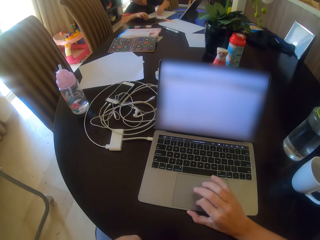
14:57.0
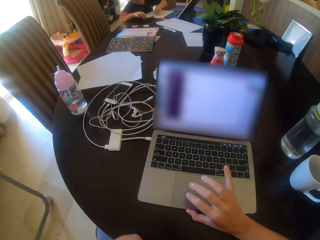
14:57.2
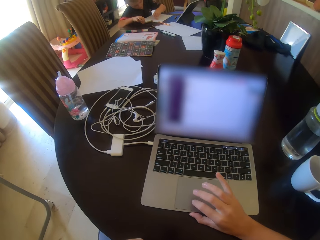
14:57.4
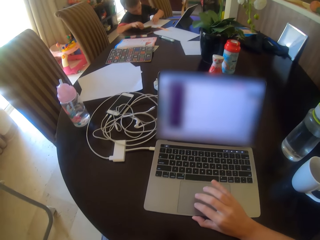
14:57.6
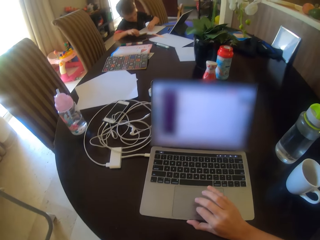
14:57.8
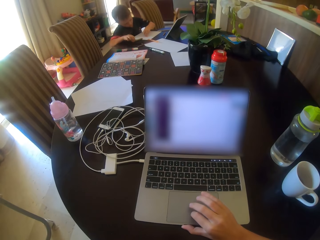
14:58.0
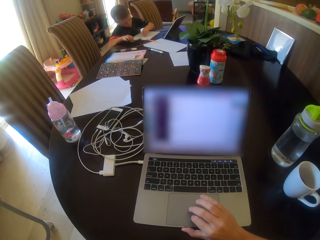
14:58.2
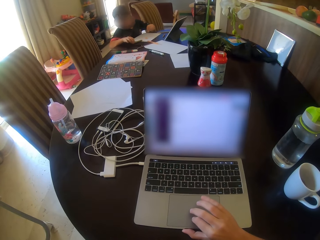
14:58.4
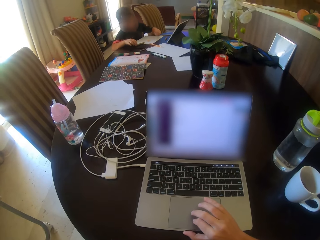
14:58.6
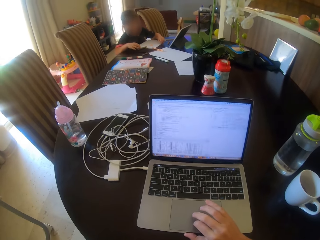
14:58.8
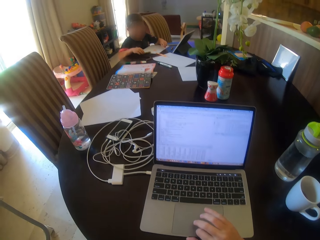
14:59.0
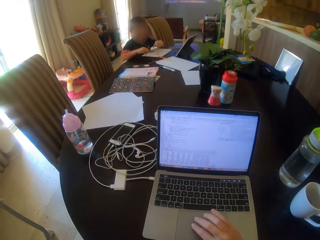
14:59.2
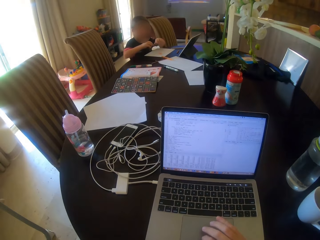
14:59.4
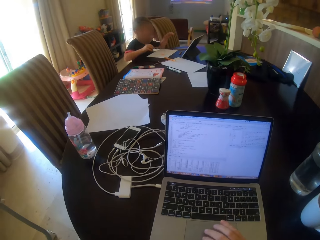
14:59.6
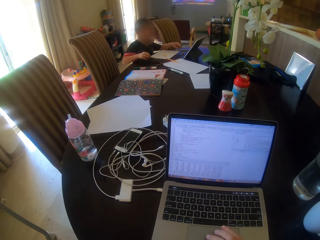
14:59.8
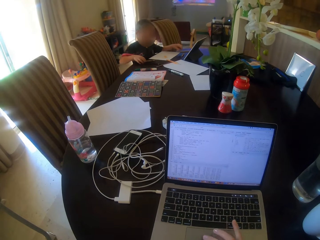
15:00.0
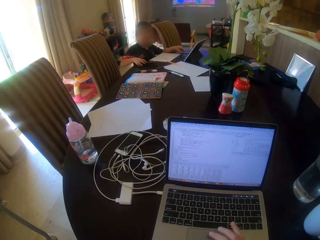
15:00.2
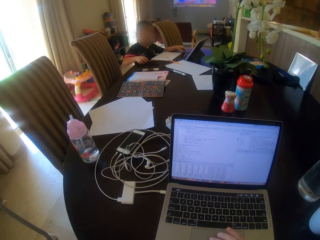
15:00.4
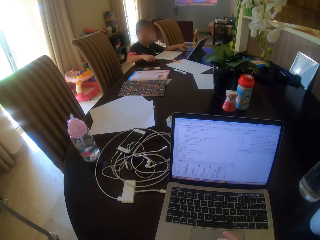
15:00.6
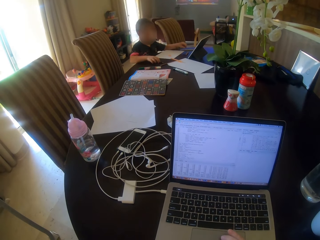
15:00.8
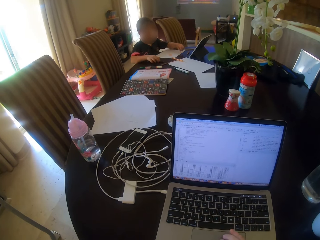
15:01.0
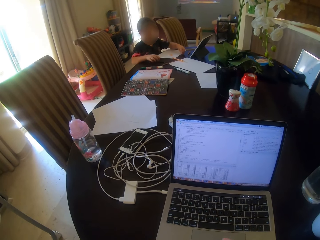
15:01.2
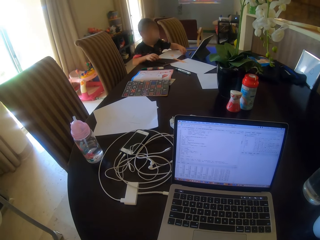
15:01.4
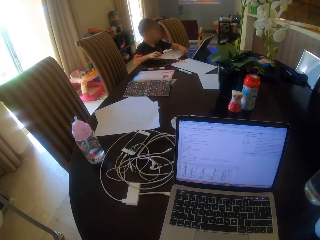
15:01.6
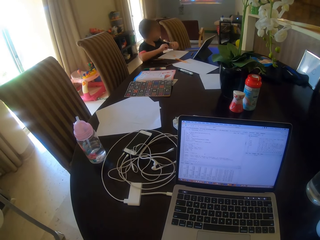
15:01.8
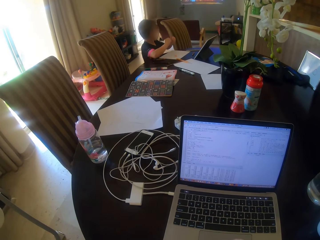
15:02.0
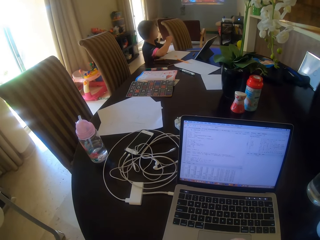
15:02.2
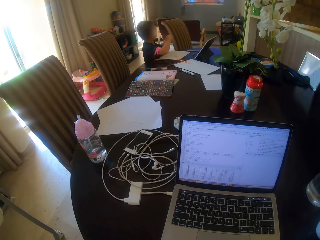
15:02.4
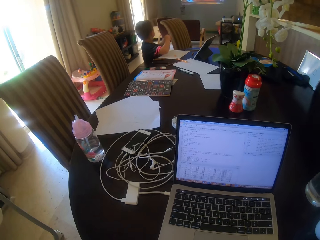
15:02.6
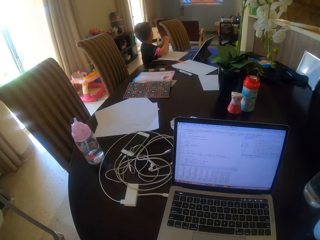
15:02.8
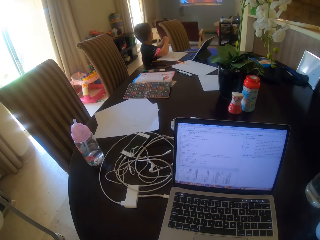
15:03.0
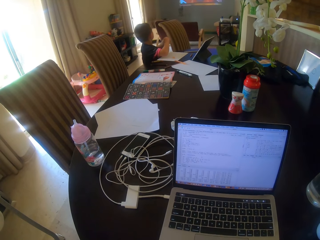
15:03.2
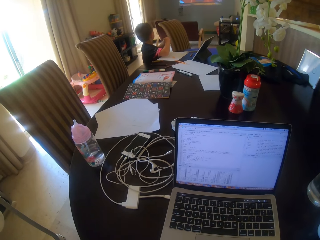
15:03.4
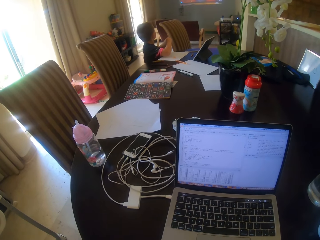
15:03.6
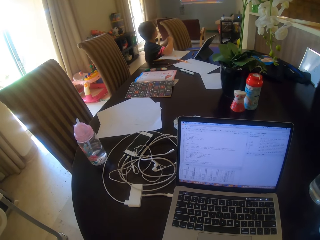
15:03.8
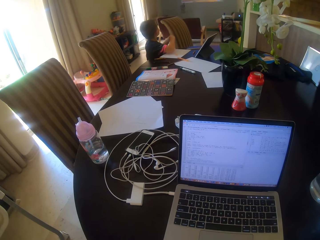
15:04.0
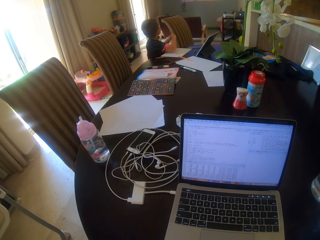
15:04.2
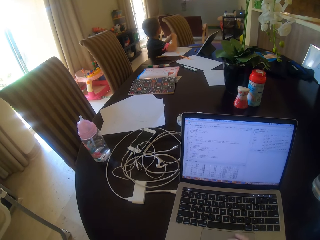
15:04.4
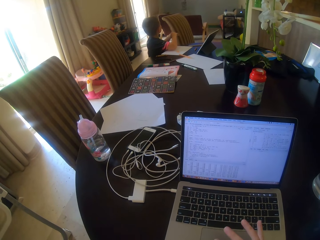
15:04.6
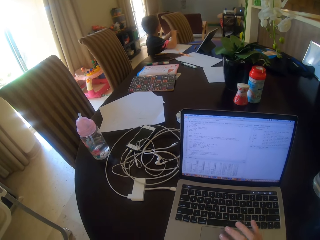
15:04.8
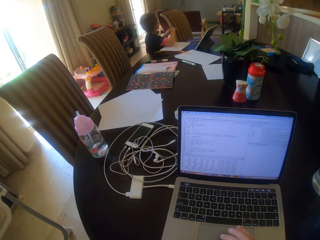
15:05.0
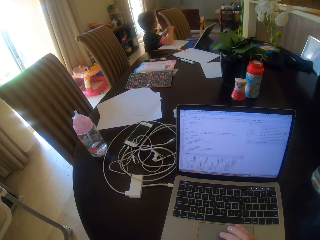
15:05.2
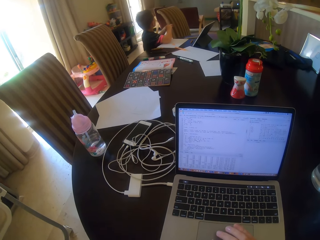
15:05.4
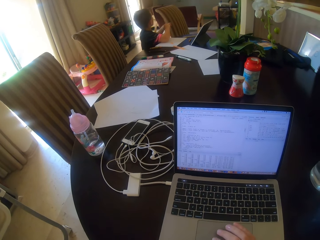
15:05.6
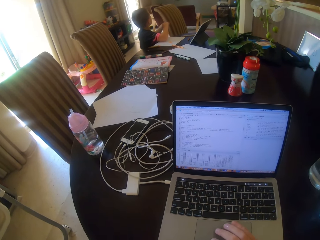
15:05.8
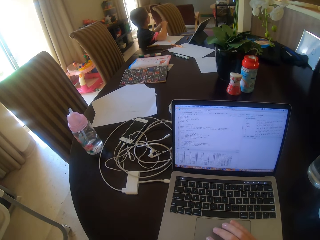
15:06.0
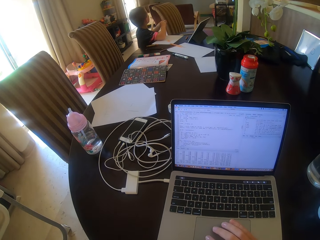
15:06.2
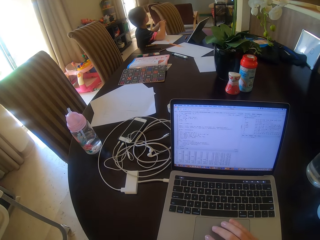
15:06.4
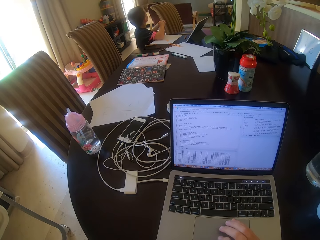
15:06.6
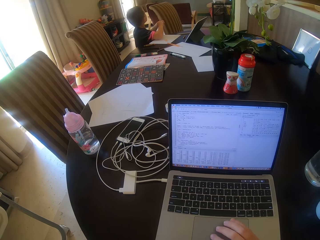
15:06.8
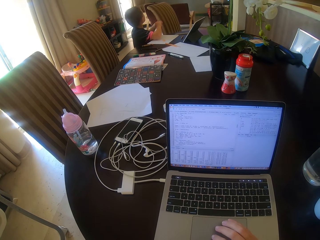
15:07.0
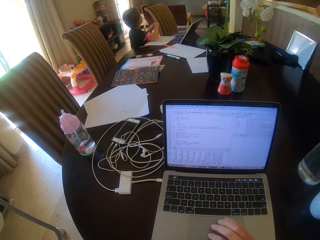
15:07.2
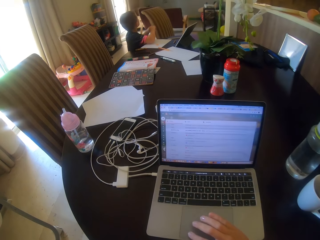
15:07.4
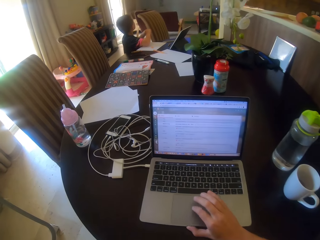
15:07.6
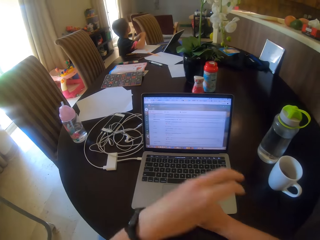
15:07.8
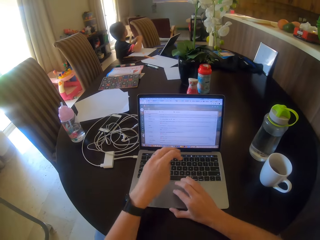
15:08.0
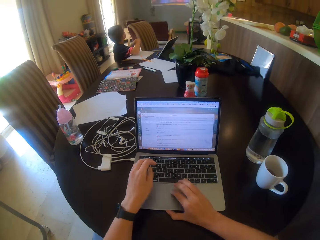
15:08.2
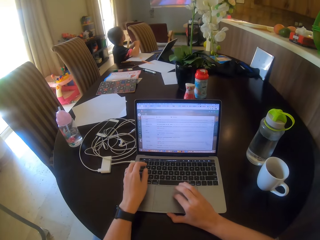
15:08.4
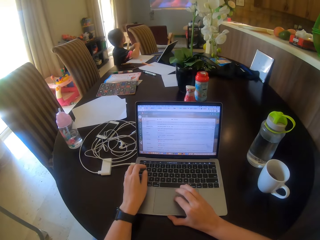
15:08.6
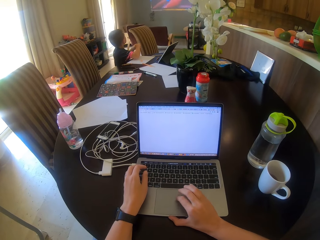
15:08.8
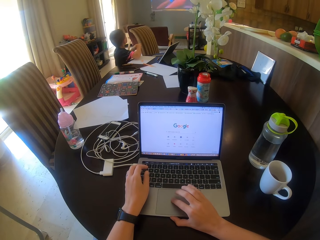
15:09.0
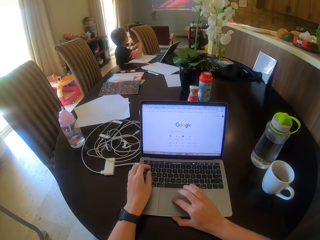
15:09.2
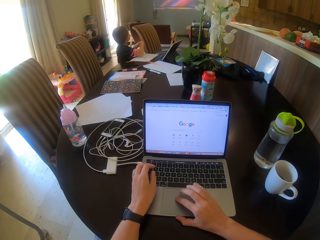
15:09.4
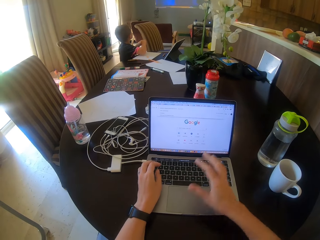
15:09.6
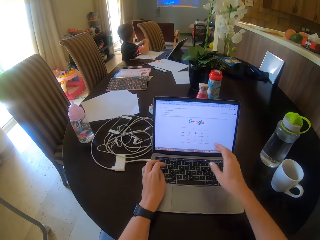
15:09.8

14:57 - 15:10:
The camera wearer taps the laptop. A child lifts his hand and watches the TV. The camera wearer taps the laptop again.

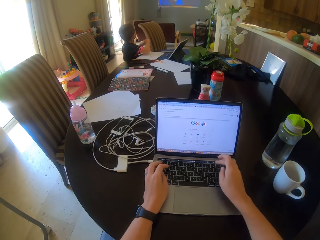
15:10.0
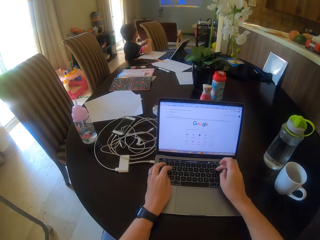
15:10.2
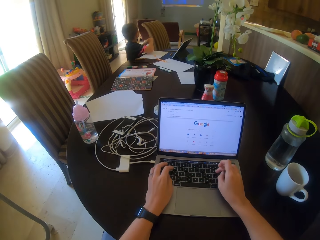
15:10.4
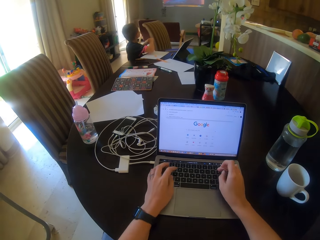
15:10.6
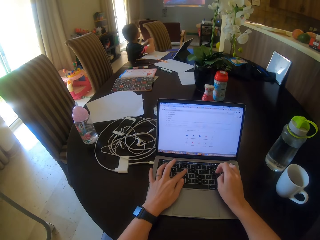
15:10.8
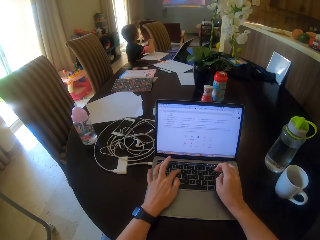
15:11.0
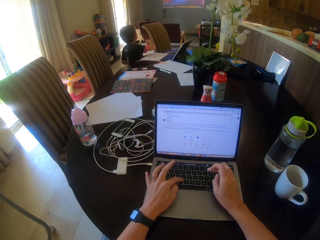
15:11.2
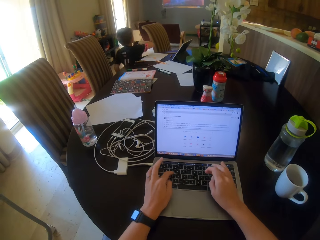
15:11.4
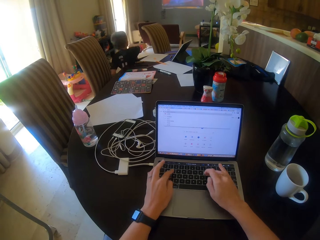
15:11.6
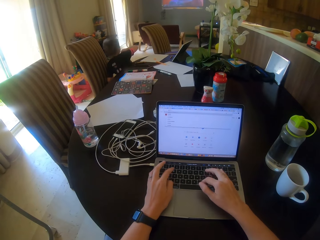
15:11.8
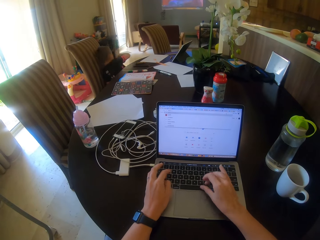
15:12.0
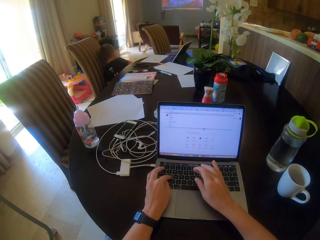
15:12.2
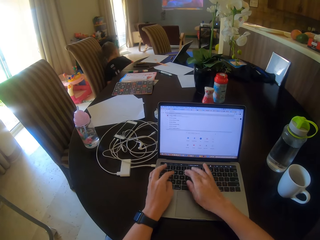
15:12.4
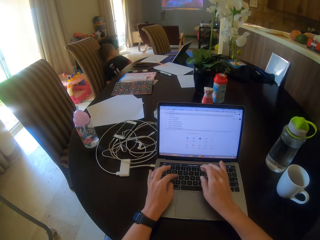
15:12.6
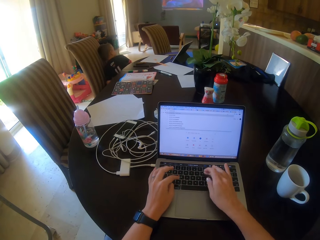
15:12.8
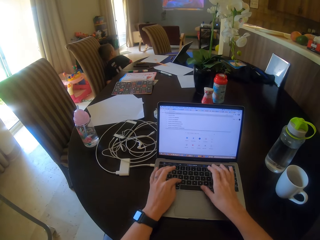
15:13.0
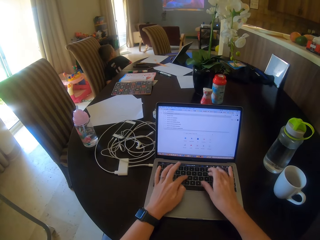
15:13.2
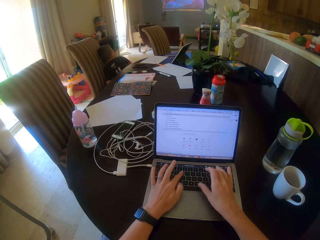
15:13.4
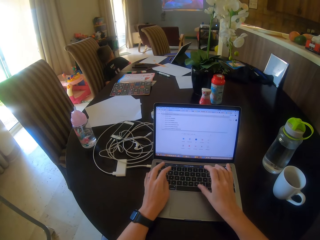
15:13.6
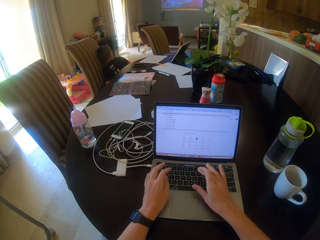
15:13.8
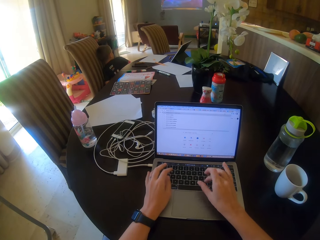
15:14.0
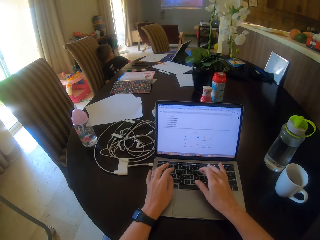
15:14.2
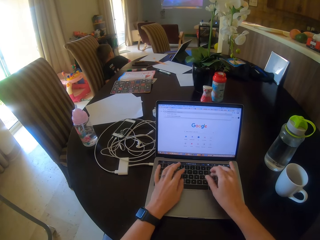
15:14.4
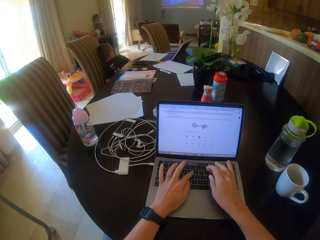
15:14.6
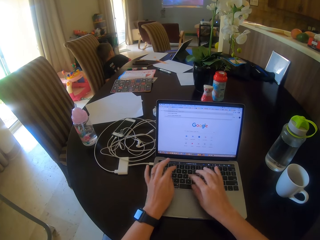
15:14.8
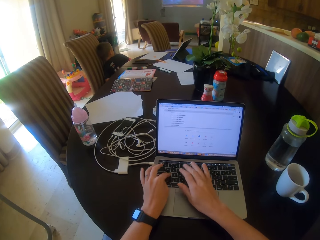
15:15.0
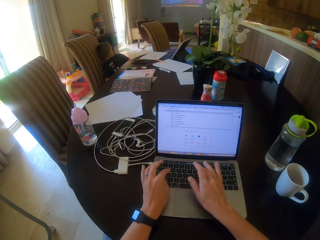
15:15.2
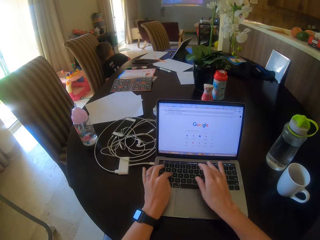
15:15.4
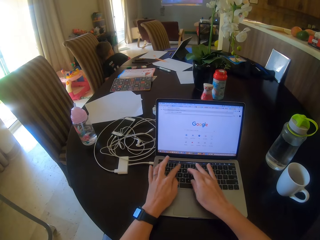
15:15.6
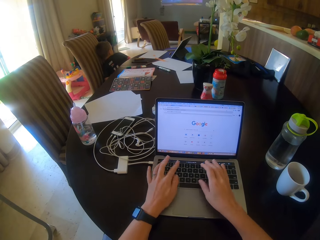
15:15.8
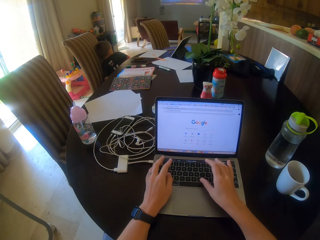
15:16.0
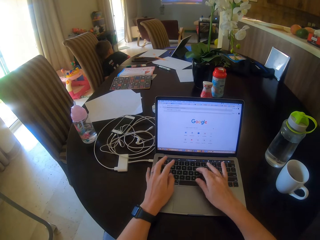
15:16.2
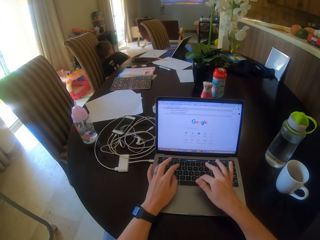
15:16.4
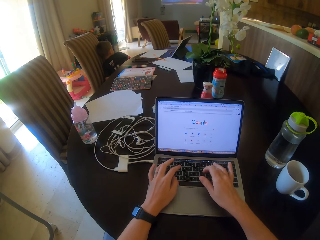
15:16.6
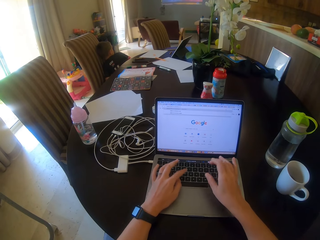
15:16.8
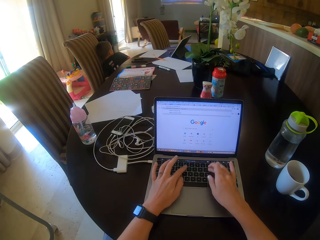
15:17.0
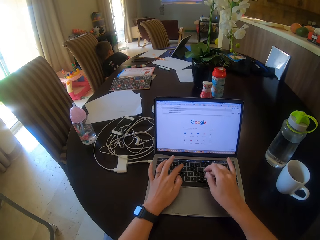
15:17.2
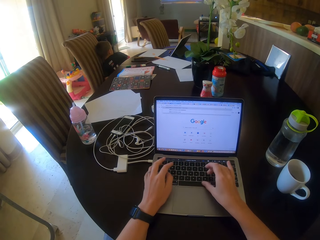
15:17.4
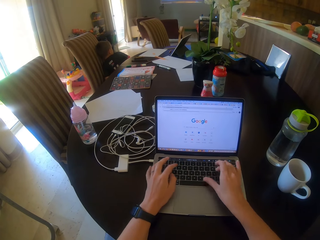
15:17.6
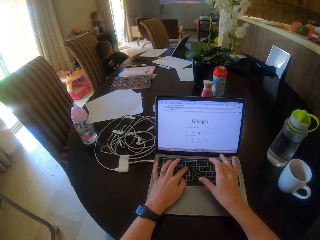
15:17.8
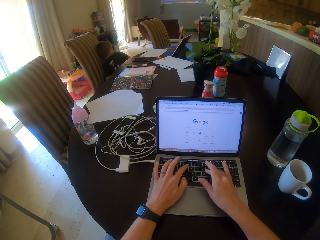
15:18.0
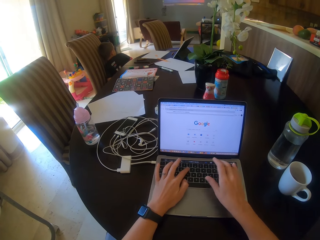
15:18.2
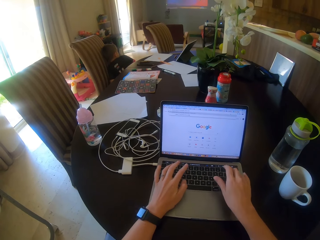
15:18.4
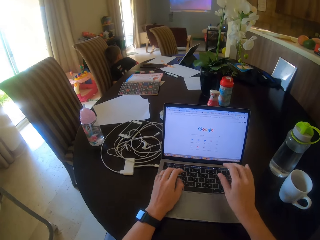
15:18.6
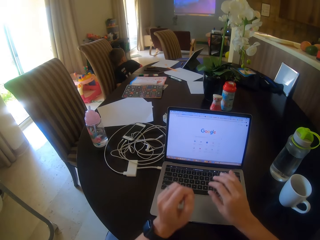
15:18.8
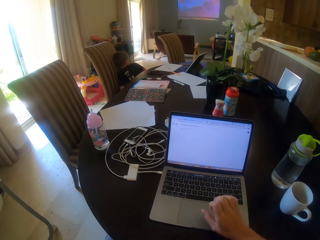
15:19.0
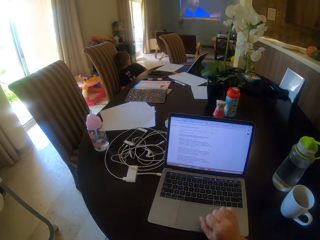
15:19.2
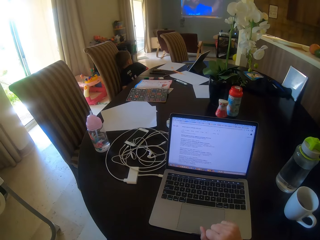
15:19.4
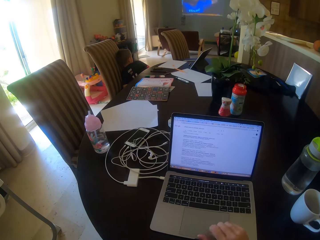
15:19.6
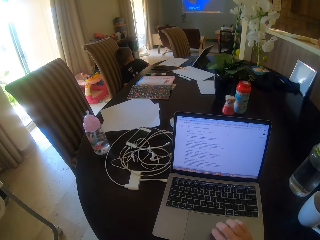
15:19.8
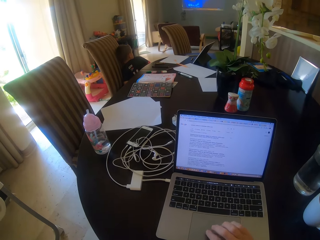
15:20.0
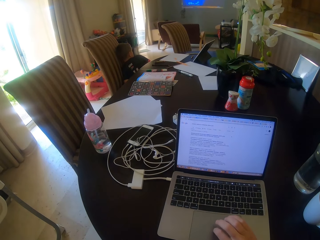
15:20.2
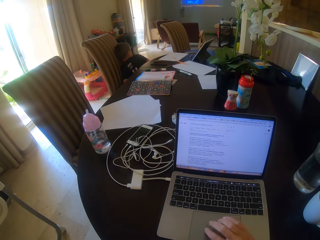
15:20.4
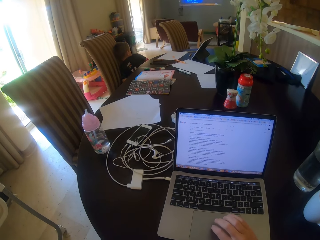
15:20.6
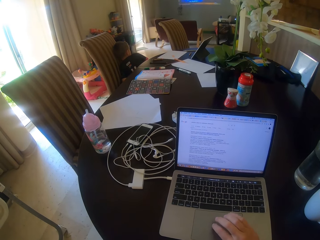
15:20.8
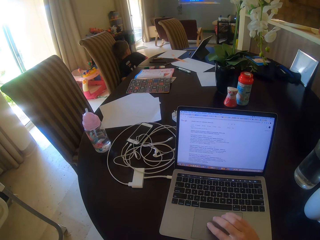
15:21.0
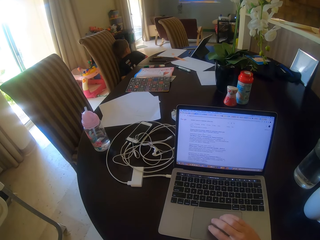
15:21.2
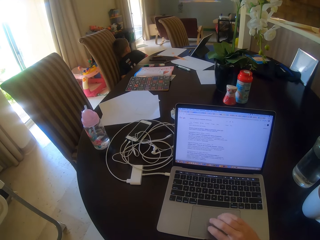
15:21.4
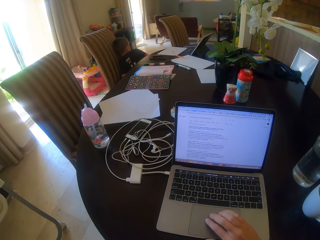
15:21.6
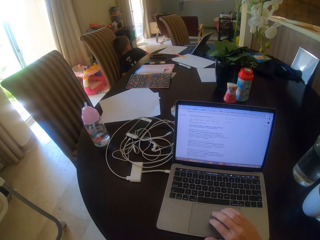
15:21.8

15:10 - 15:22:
The camera wearer types on the keyboard. They press the laptop. They touch the touchpad.
